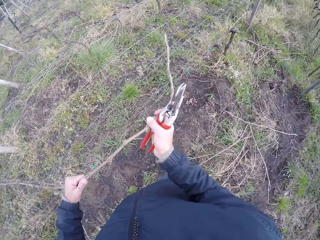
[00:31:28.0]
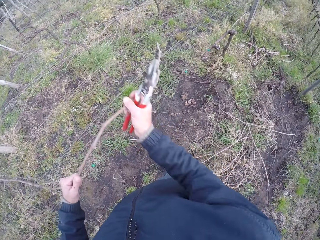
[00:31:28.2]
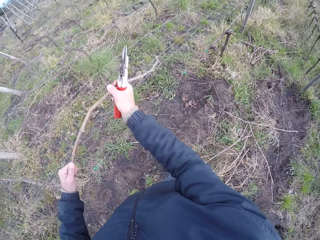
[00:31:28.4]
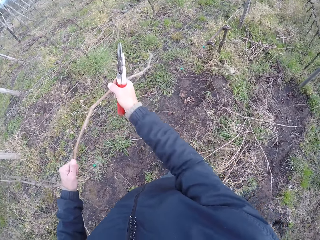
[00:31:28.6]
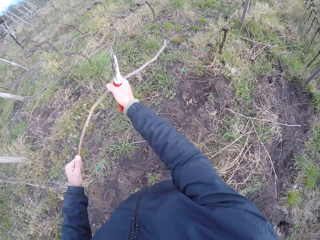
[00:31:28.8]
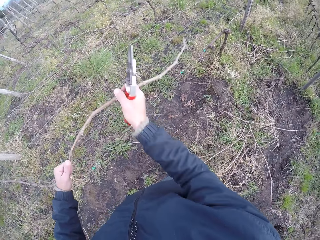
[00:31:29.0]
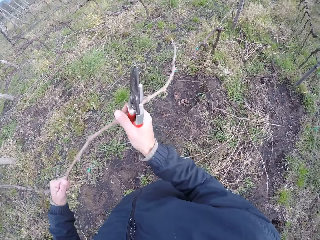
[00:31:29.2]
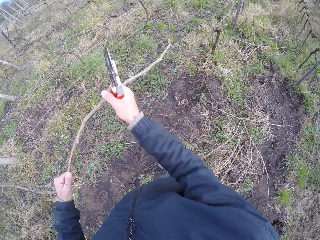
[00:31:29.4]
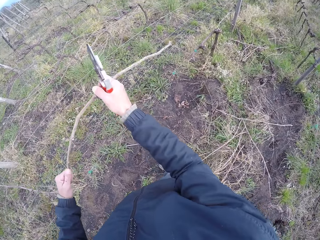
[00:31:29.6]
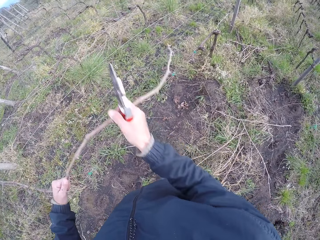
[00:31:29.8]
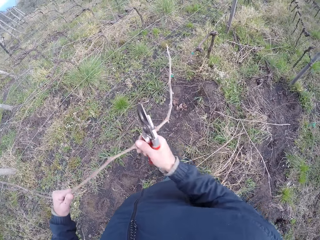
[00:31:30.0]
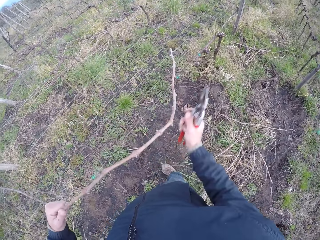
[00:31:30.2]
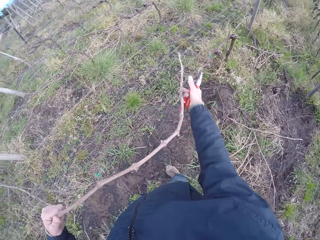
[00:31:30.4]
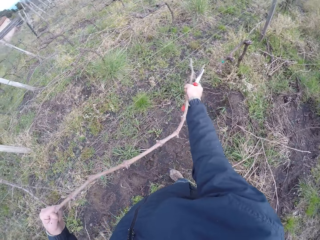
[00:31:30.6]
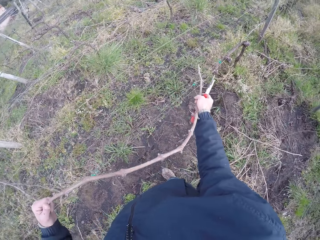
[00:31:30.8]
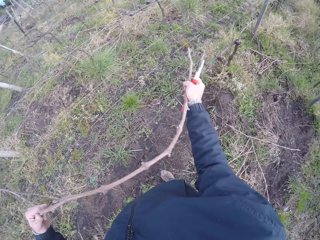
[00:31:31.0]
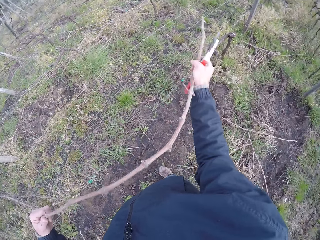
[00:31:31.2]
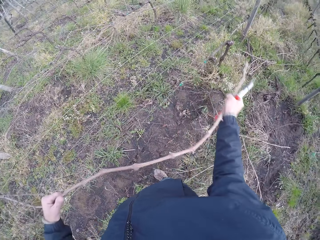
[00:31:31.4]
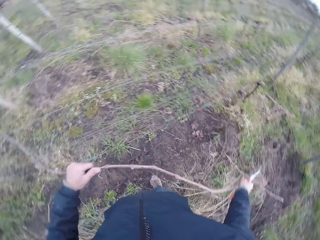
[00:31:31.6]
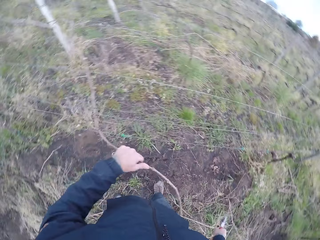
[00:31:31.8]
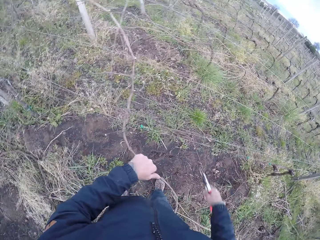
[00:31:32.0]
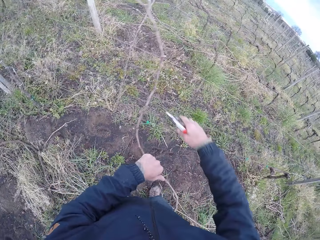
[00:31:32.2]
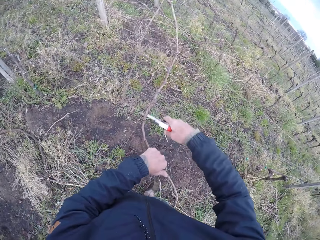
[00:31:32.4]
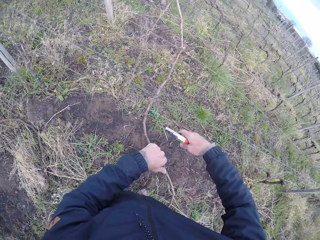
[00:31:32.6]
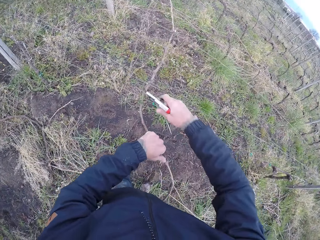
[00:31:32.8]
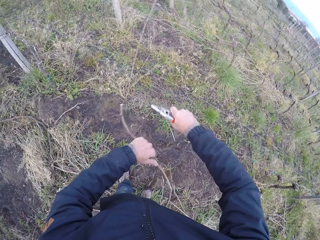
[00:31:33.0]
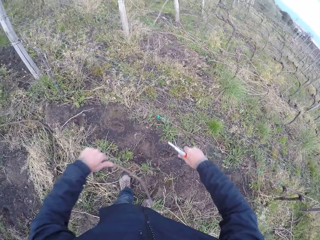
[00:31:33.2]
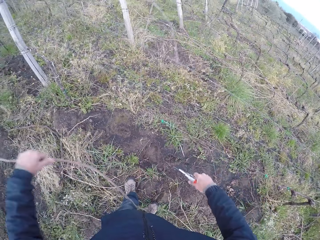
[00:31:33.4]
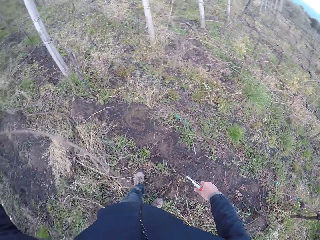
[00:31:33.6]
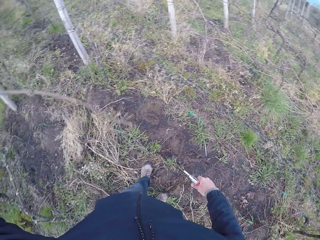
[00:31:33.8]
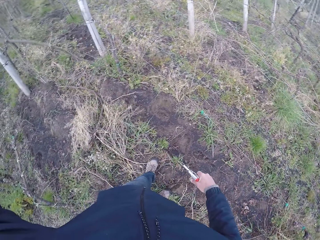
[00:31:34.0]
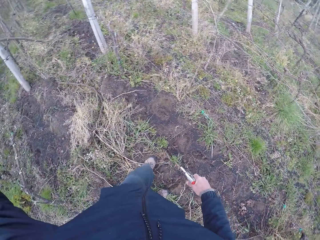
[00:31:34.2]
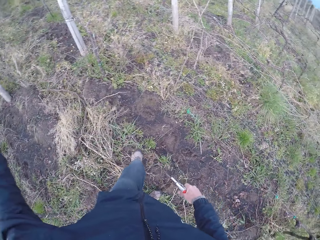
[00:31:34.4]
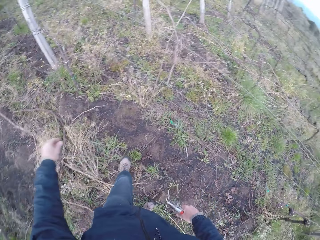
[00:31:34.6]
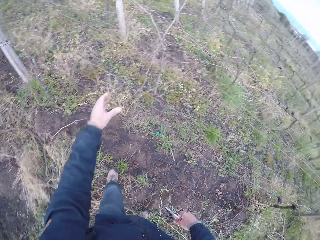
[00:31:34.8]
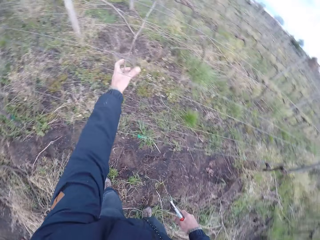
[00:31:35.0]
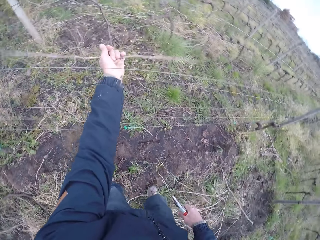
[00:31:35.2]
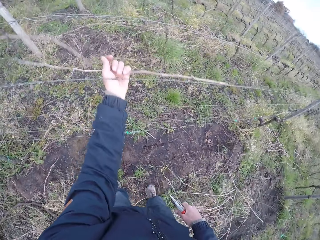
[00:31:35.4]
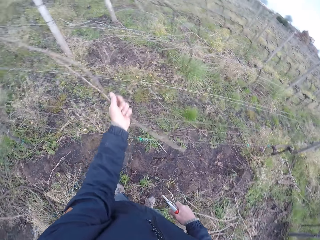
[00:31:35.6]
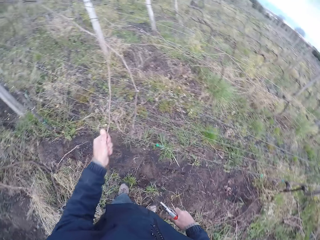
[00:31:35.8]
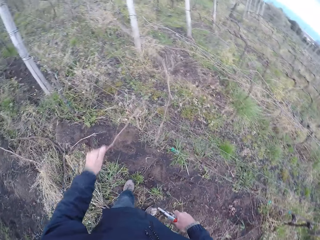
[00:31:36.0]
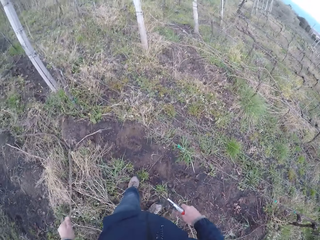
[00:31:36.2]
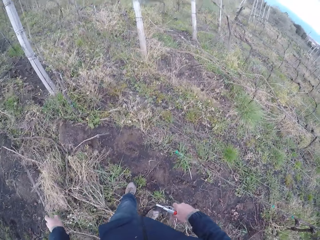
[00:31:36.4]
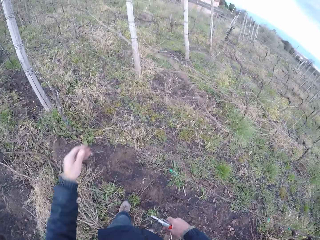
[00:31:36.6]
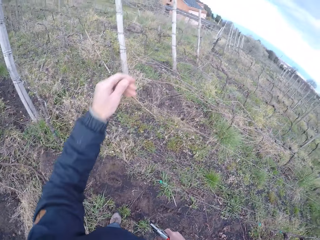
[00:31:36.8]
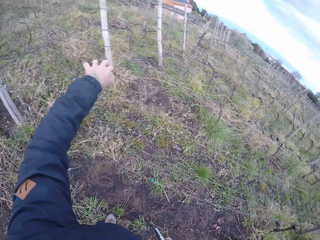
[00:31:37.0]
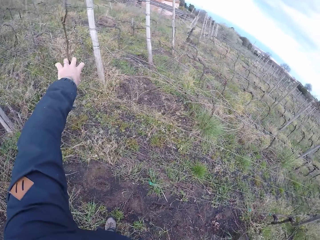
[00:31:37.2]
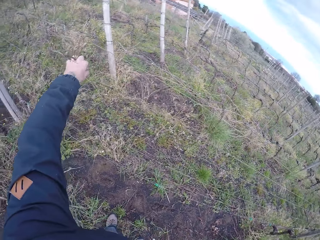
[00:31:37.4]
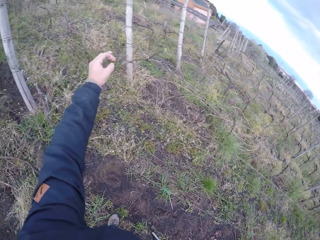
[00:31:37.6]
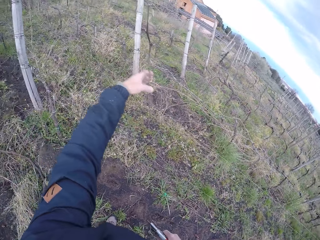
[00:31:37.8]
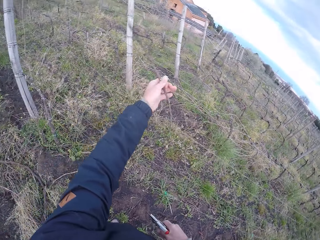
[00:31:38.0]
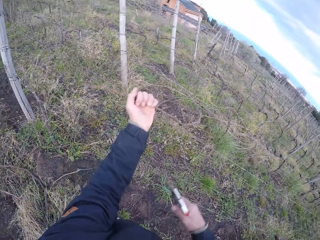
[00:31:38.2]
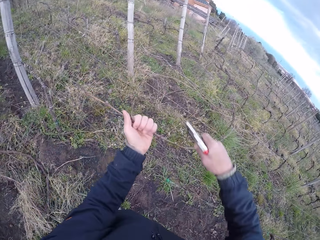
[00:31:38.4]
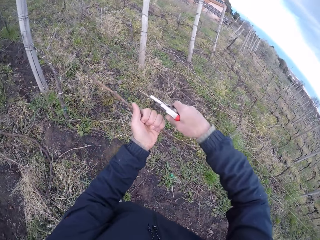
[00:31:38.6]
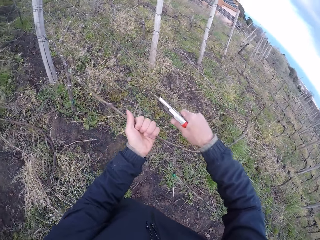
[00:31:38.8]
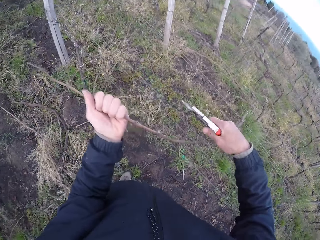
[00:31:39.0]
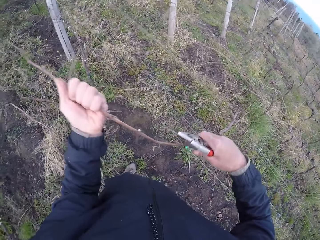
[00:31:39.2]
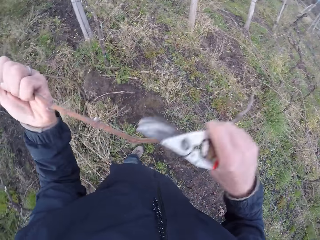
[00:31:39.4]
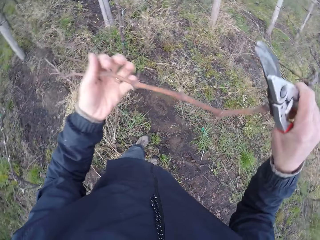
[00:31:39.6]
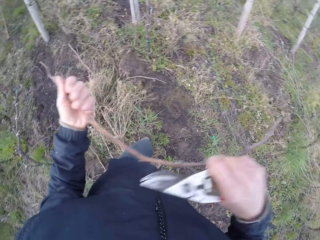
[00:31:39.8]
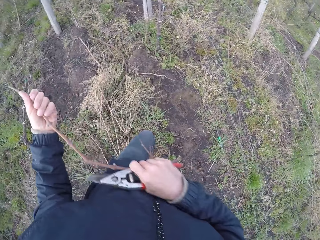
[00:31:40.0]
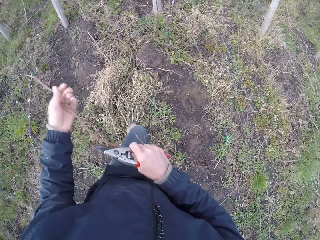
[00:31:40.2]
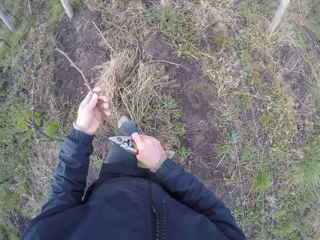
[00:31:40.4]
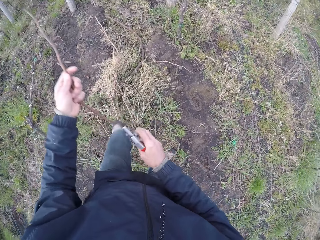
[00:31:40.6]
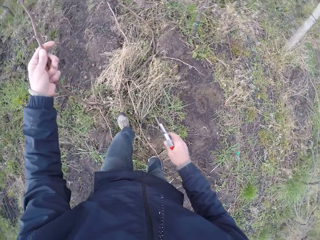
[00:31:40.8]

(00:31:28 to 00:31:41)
The camera wearer holds the branch with both hands. He cuts the twig in his left hand with the pruning plier in his right hand. He drops the twig in his left hand on the ground. He lifts the branch with his left hand. He pulls a twig from the barbed wire fence with his left hand. He holds a branch on the fence. He drops the branch on the ground. He pulls a twig from the barbed wire fence with his left hand. He holds a branch on the fence. He cuts the twig in his left hand with the pruning plier in his right hand. He pulls the branch from the fence.

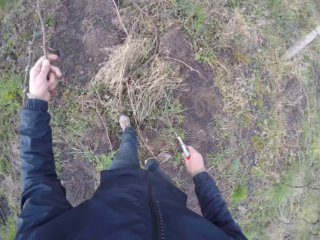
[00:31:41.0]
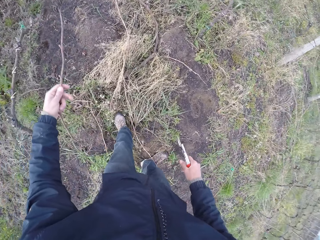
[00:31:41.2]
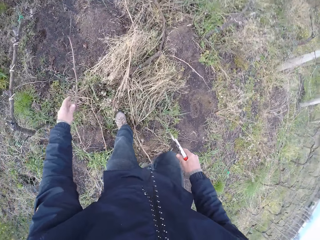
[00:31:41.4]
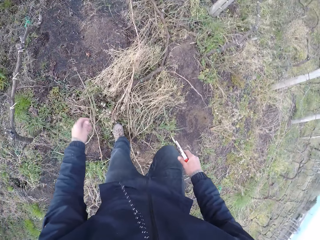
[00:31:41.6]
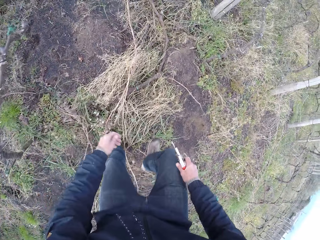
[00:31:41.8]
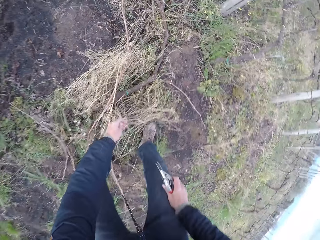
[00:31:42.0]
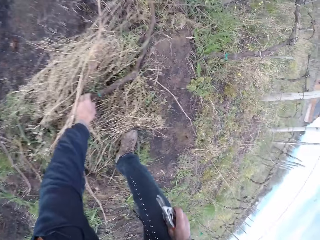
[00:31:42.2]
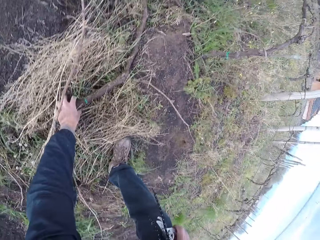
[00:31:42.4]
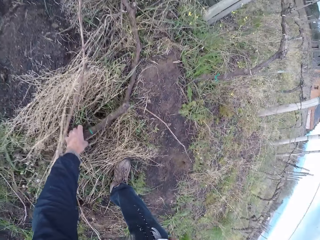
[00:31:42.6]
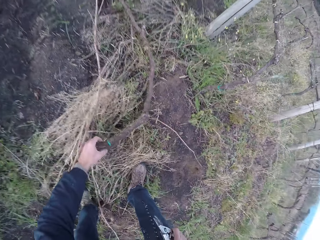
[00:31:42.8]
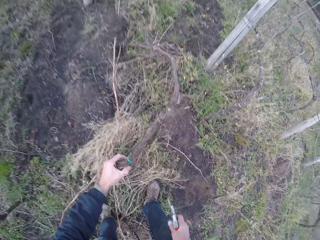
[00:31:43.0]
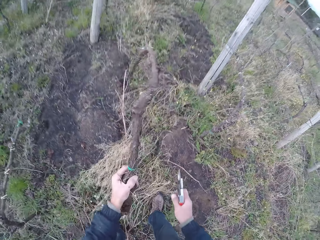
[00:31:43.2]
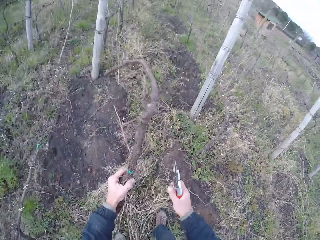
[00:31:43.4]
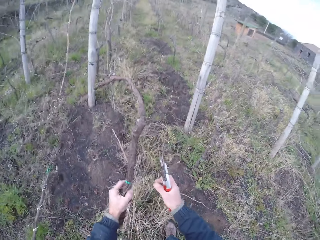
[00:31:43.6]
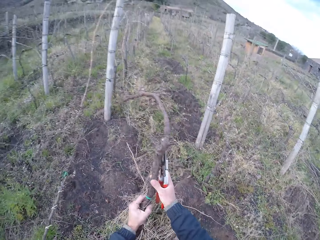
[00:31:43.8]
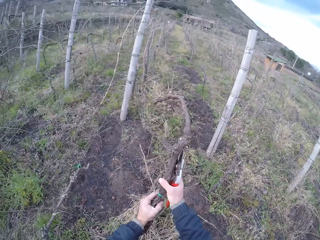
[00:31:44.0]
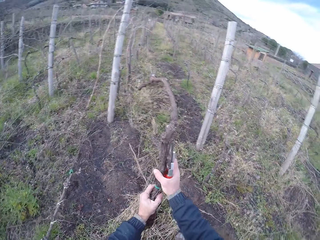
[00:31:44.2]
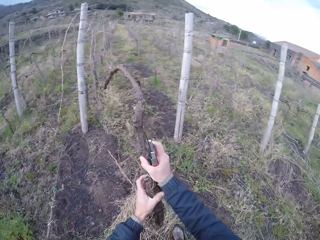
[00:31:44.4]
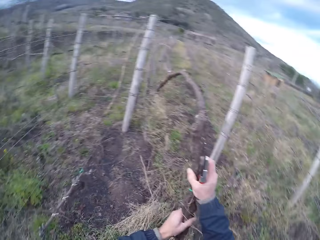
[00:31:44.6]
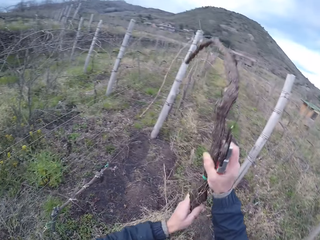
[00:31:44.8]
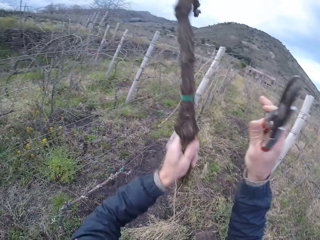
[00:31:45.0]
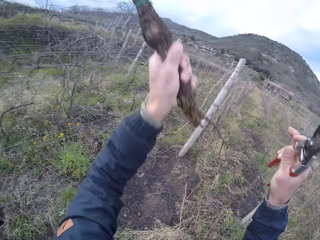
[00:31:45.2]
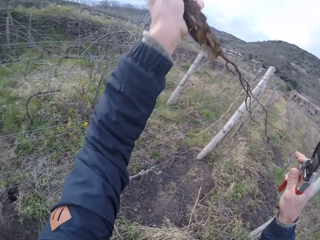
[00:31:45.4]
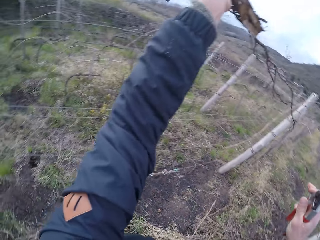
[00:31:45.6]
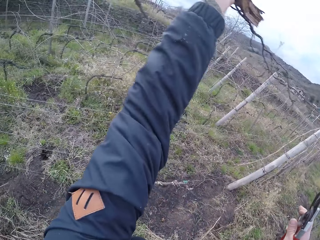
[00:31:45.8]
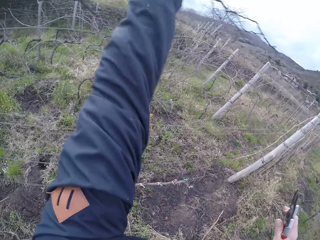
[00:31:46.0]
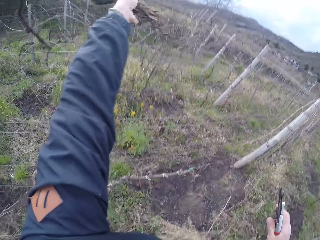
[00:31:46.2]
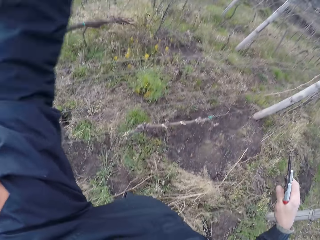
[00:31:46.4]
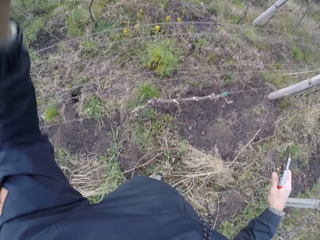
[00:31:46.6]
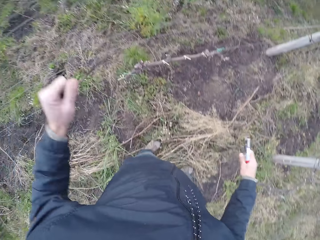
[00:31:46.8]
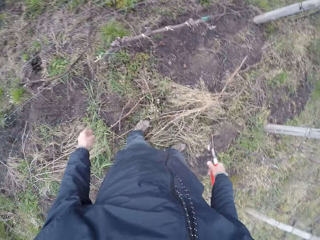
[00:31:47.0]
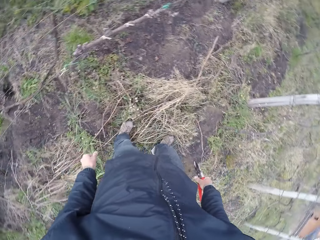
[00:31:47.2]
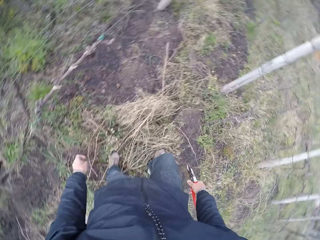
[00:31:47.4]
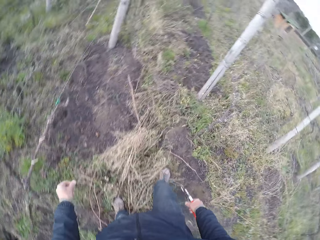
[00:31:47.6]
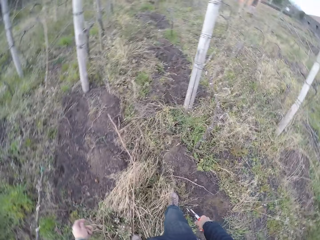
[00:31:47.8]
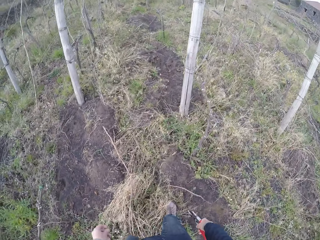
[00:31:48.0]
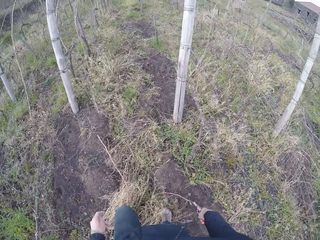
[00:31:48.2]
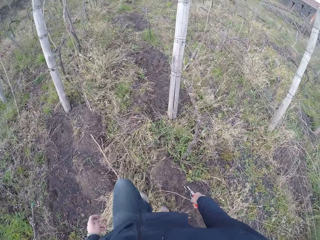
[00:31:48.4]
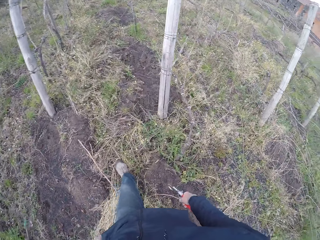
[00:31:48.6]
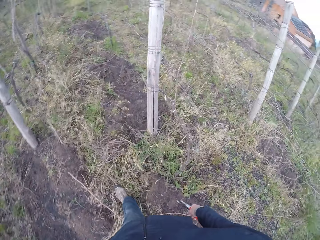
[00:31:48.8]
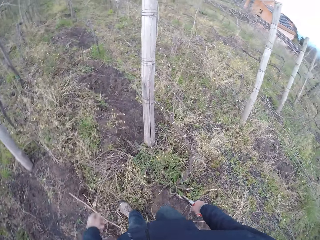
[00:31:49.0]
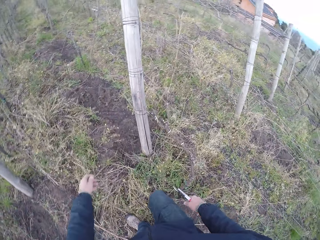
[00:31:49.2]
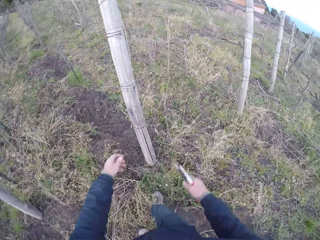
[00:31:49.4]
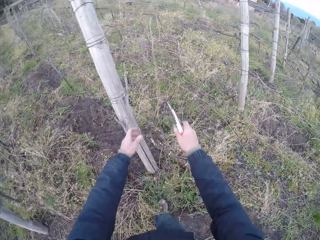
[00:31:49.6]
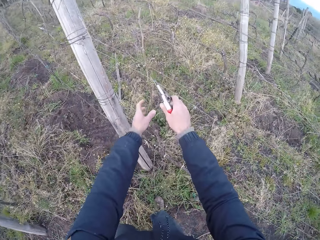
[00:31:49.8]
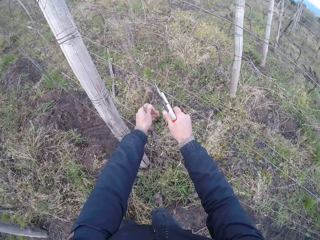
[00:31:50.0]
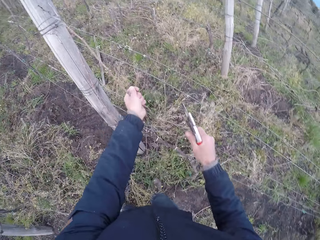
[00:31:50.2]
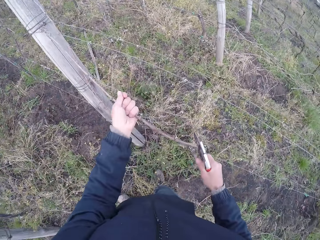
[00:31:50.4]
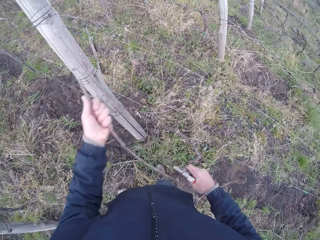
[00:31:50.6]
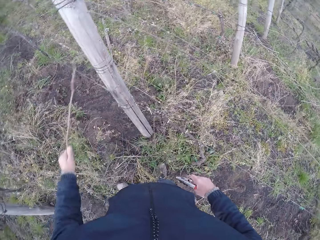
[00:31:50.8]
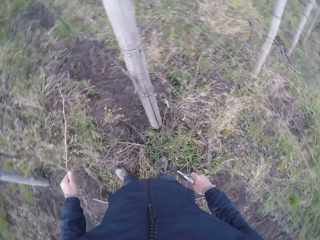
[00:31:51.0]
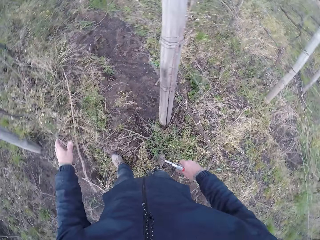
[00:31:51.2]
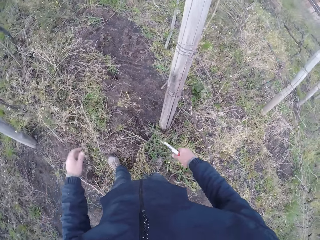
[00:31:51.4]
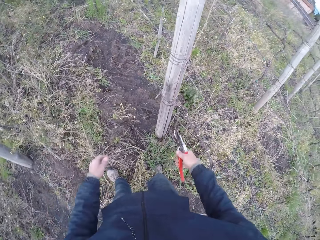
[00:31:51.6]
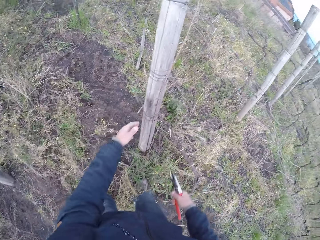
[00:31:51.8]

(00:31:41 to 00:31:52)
The camera wearer drops the twig in his left hand on the ground. He holds a branch on the ground. He picks up a tree trunk from the ground with his left hand. He holds the branch with both hands. He throws the stick in his left hand to the other side of a barbed wire. He walks in the field. He drags a stick from the barbed wire with his left hand. He drops the stick in his left hand on the floor.
